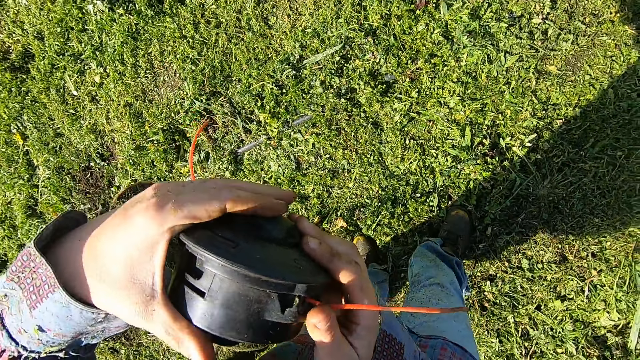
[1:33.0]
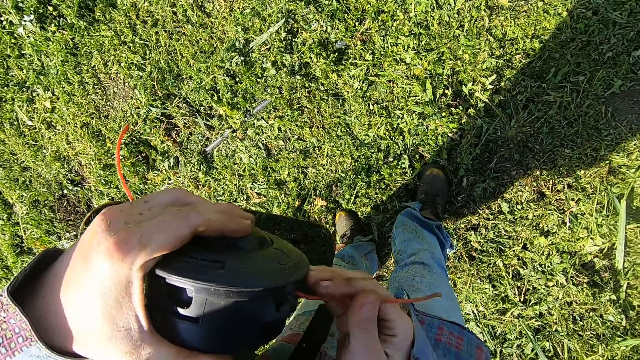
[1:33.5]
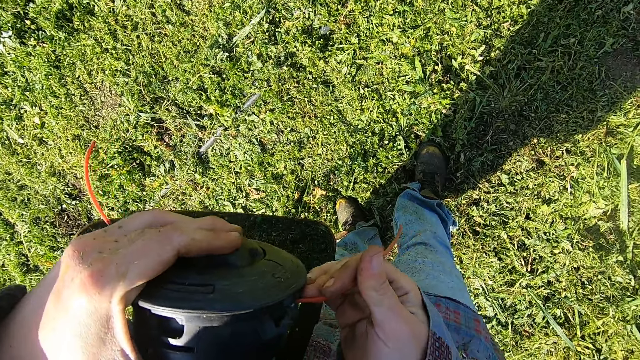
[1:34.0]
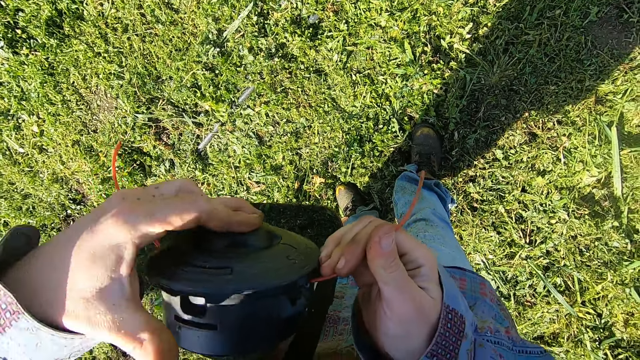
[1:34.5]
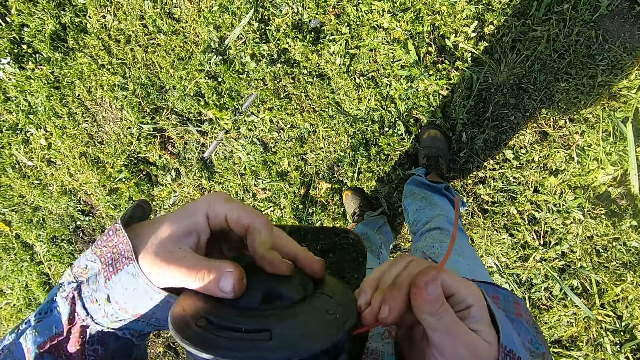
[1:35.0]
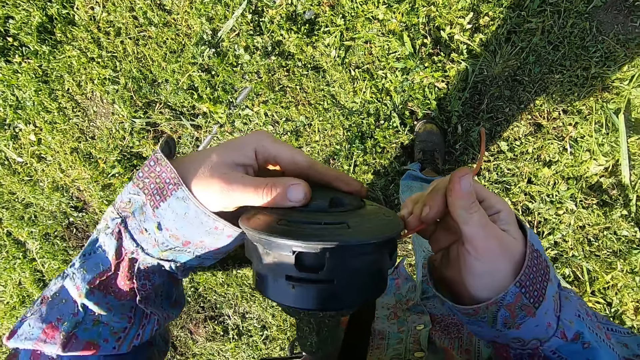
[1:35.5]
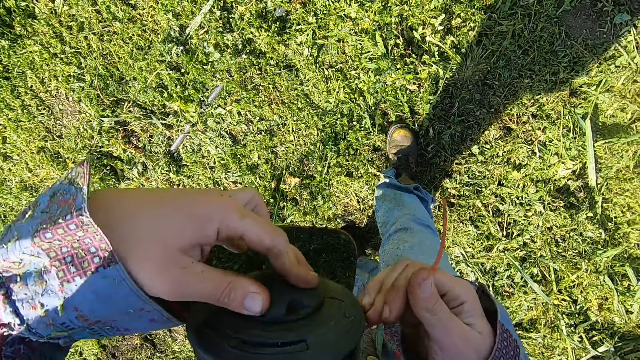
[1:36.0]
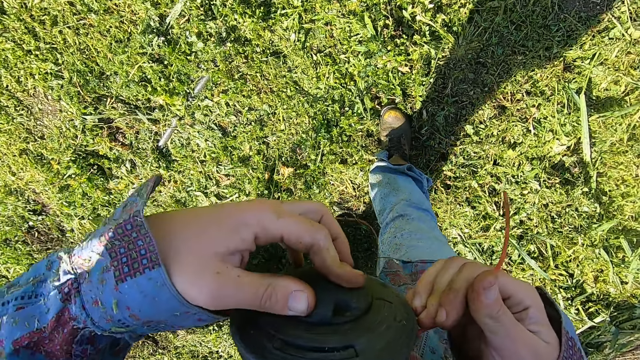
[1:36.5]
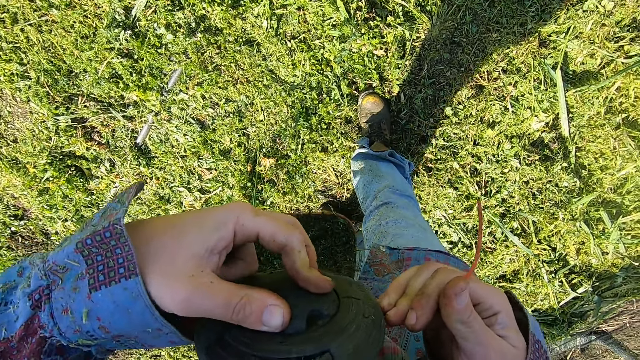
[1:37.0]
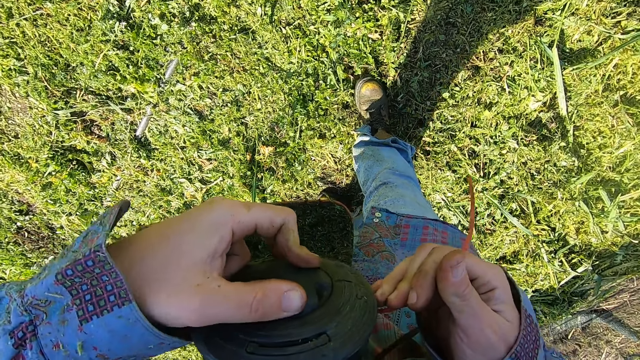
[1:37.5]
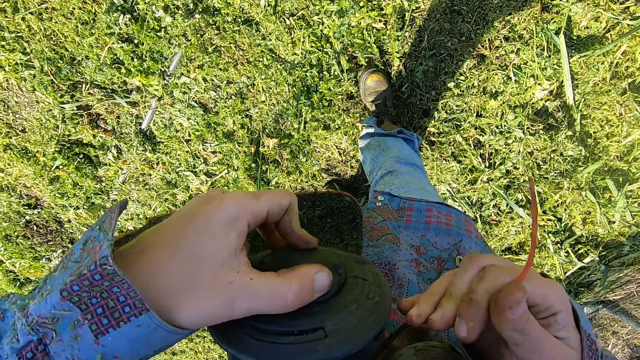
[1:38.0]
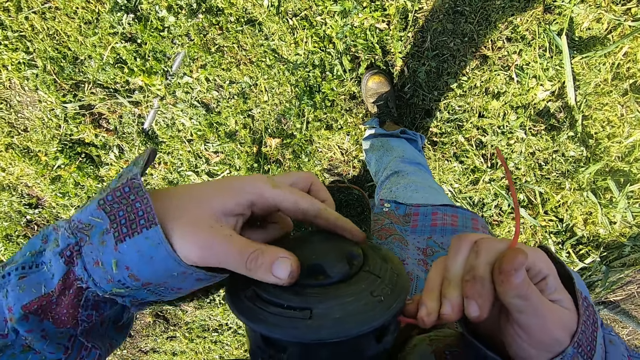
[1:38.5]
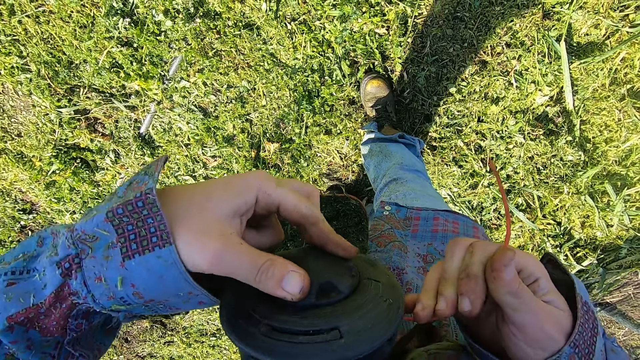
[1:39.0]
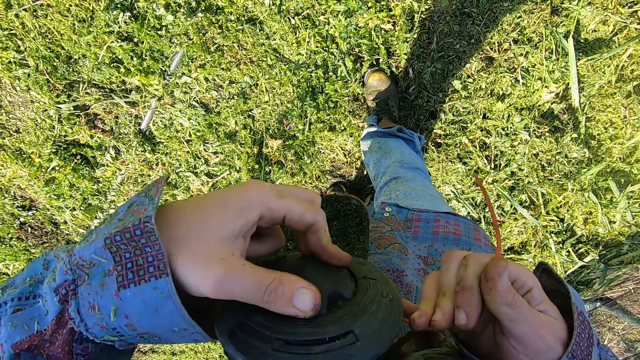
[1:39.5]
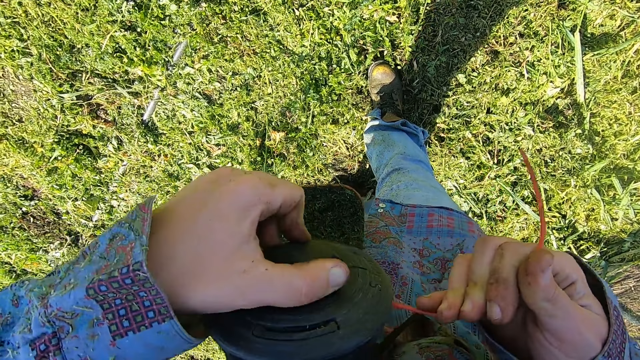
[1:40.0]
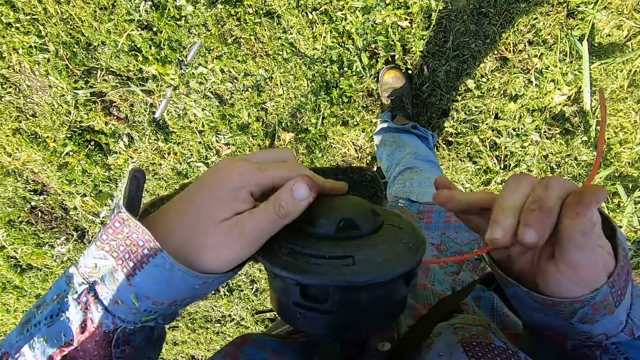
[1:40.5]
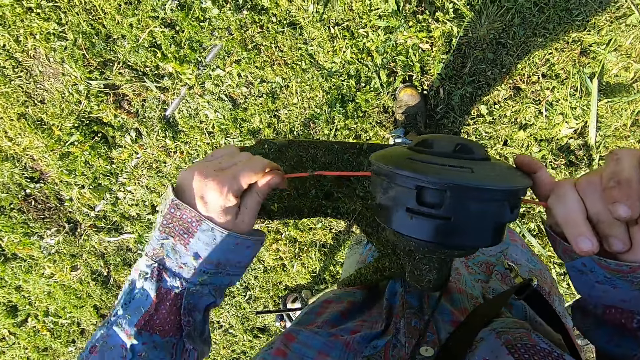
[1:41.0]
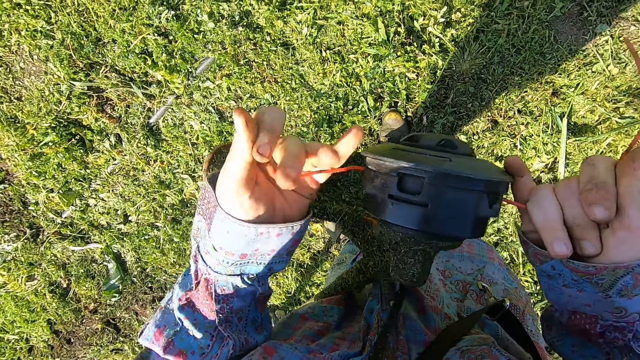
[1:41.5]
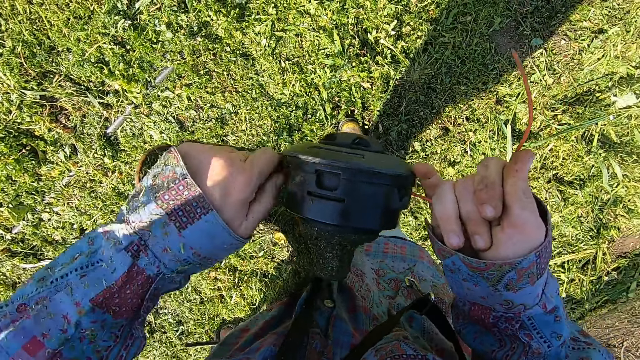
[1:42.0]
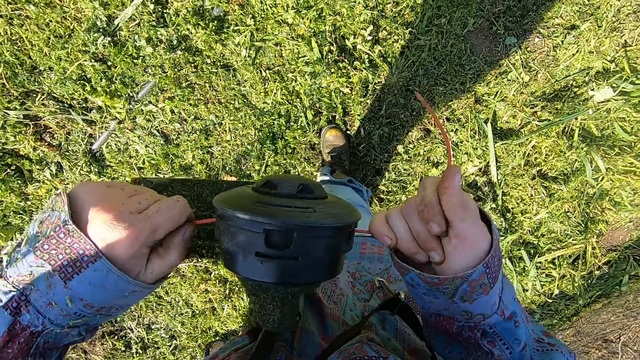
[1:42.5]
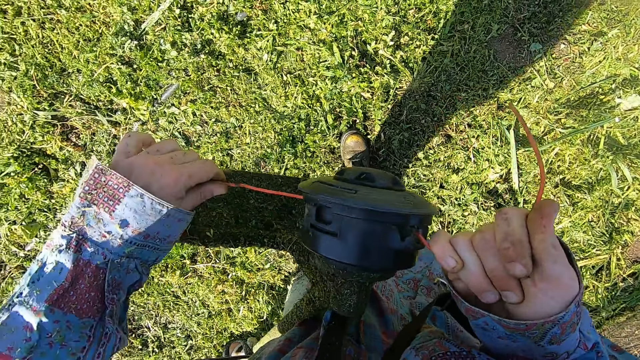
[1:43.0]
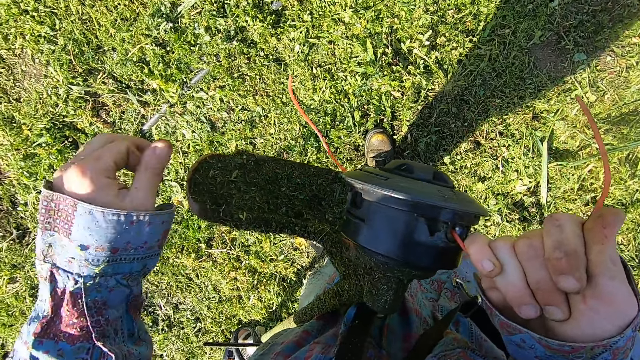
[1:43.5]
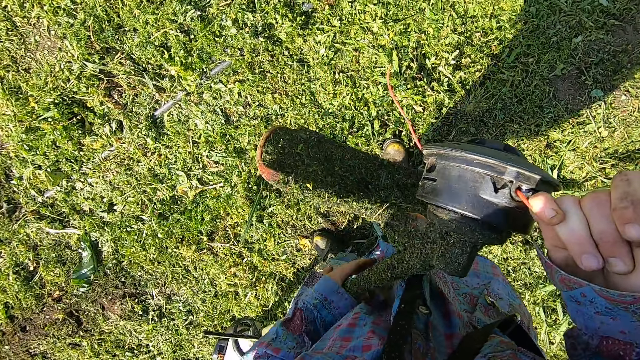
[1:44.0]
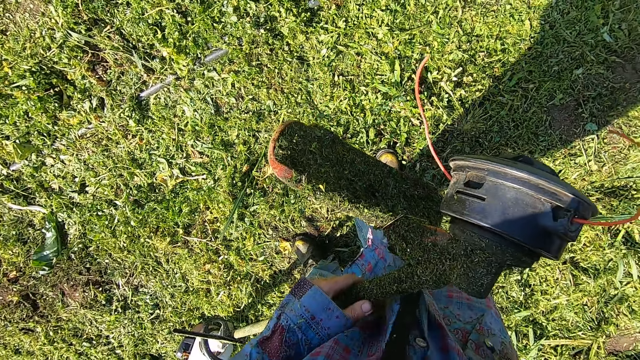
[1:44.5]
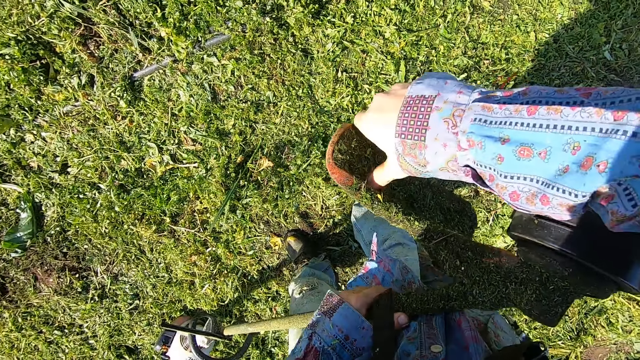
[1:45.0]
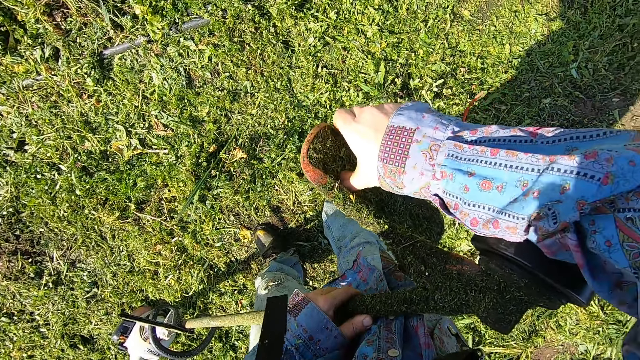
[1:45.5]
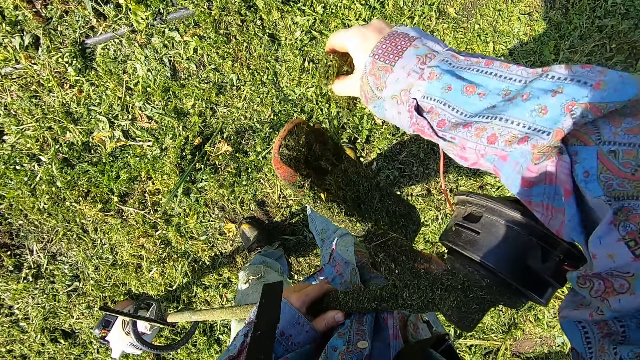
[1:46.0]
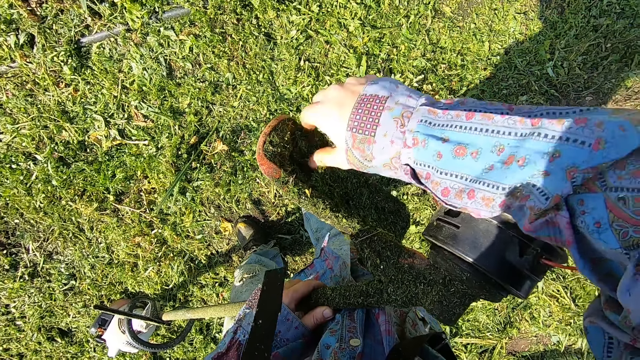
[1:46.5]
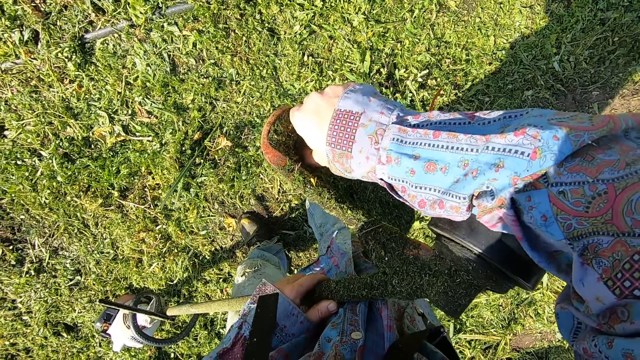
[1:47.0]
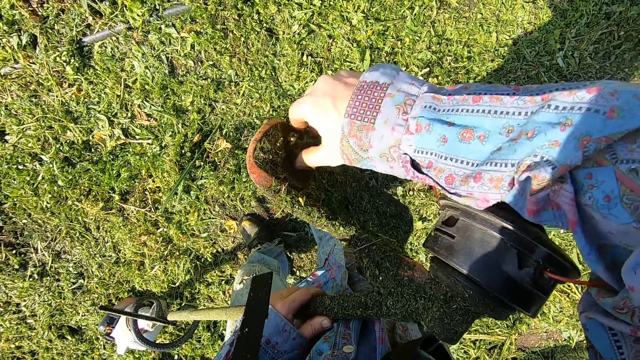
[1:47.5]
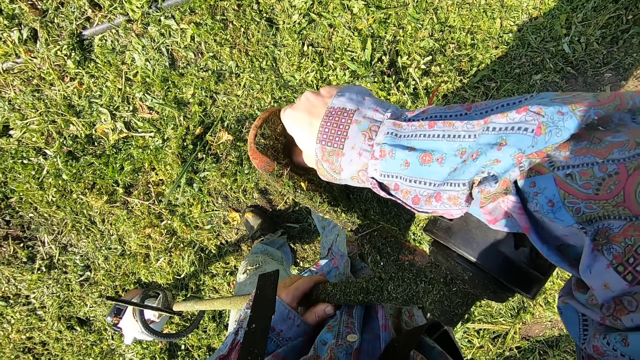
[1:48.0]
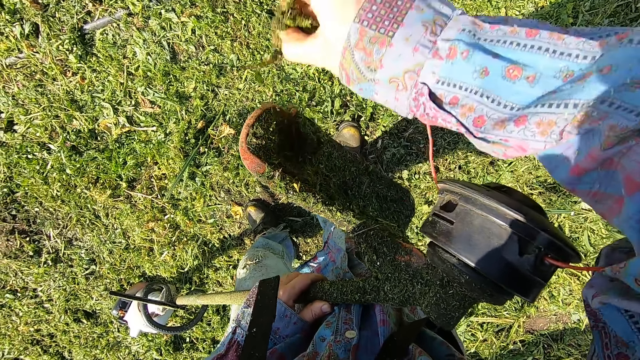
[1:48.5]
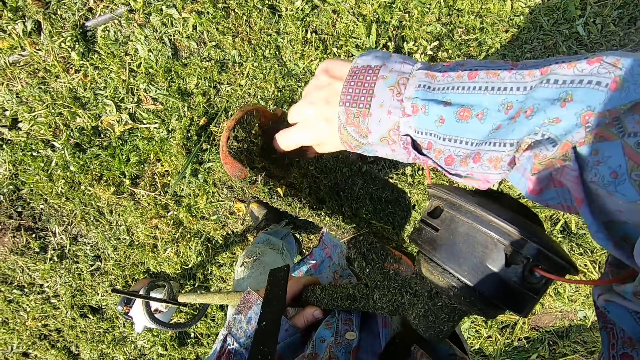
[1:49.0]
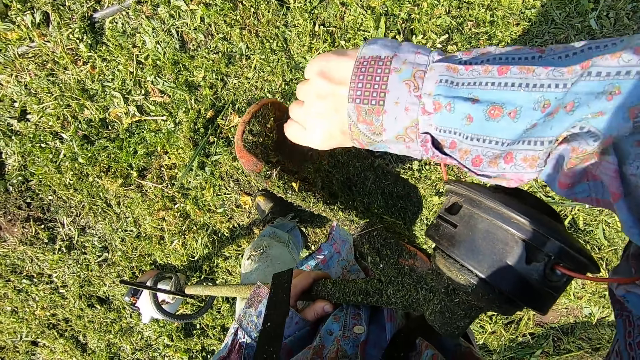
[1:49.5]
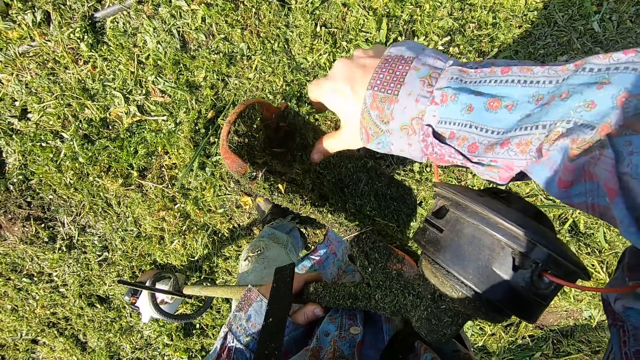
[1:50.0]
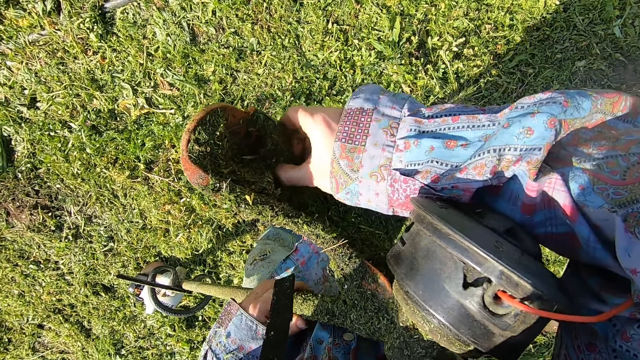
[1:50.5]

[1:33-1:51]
The camera wearer presses the knob on the head of the grass trimmer with his fingers. He pulls the end of the trimmer line or brush cutter nylon blade. He turns the knob on the head of the grass trimmer. He pulls both ends of the trimmer line. He releases the brush cutter nylon blade. He releases the brush cutter nylon blade again. He removes grass particles on the grass trimmer guard.

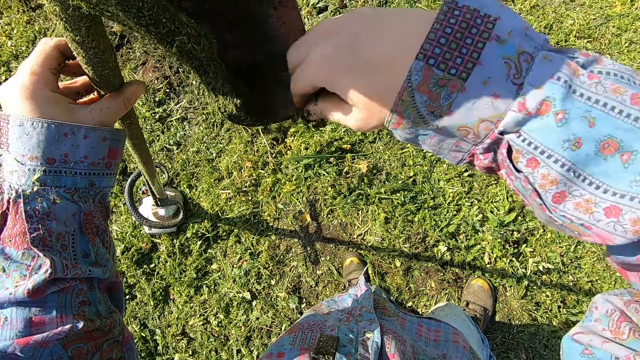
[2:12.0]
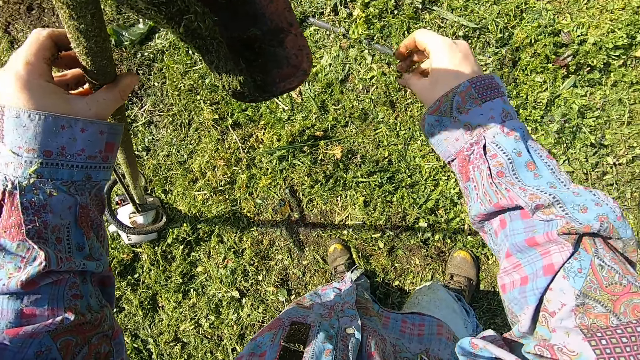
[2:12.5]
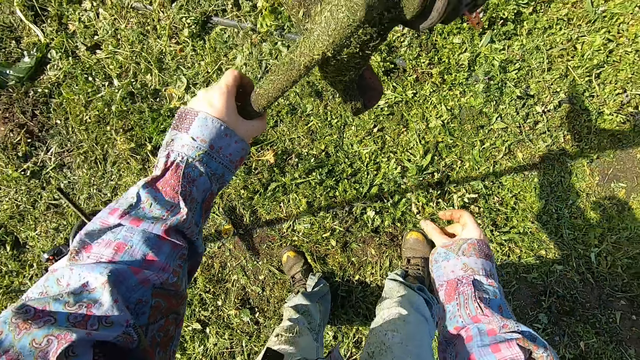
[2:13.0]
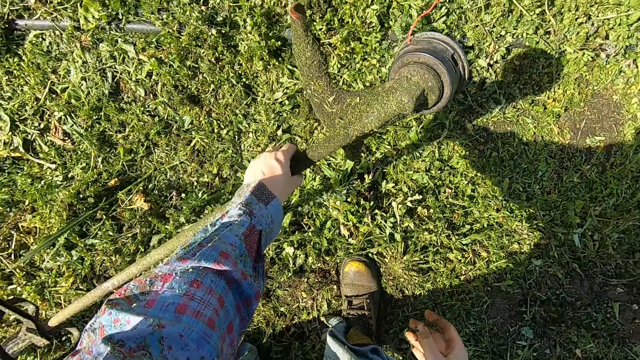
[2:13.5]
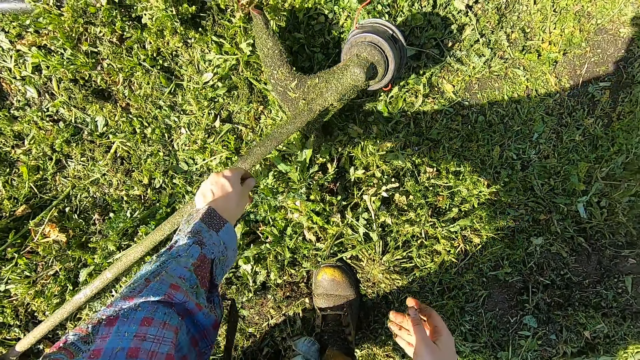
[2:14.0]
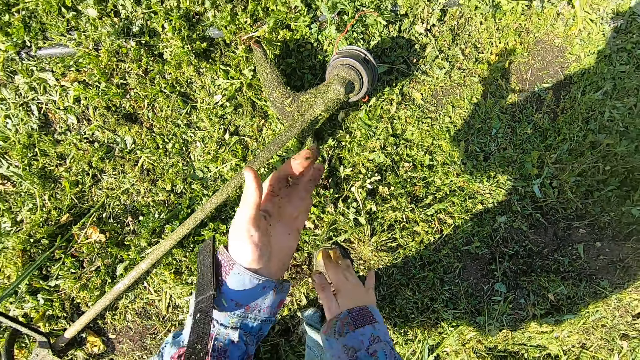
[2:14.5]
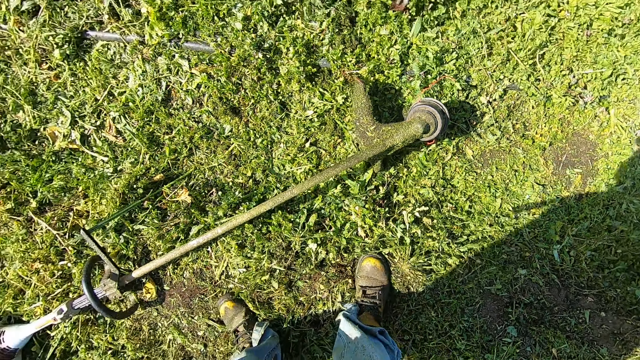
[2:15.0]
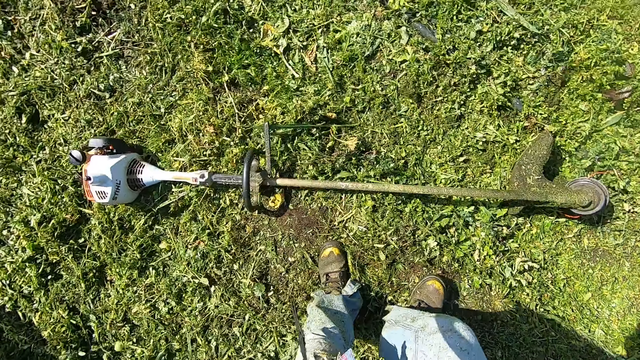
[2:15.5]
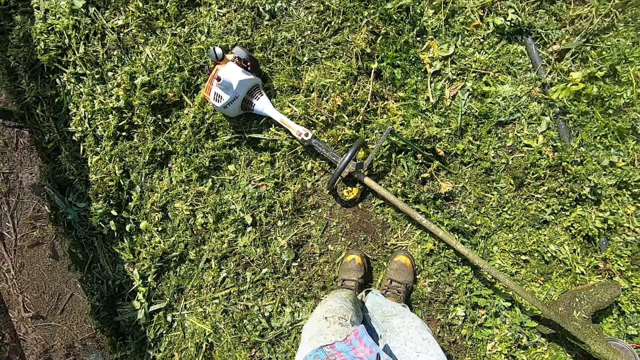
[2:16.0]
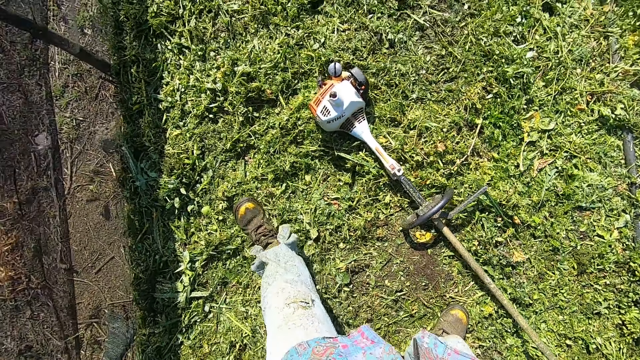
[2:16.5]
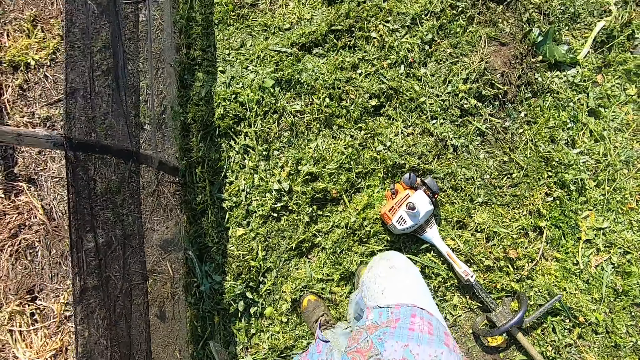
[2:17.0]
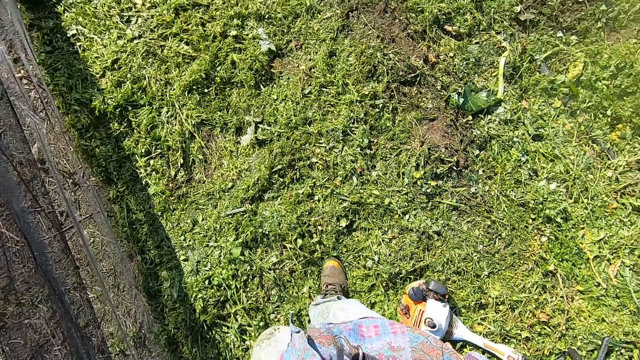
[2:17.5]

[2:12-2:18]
The camera wearer drops the grass trimmer on the floor. He wipes his palms against each other, cleans his hands on his jeans. He walks around the compound. He walks towards the fuel tank of the grass trimmer.
